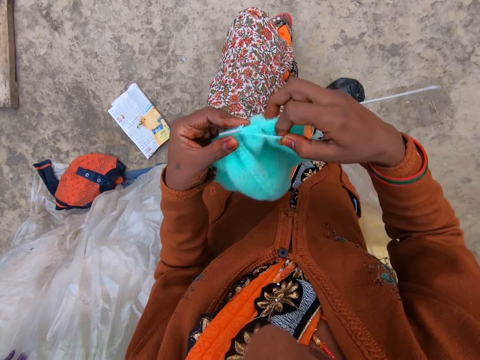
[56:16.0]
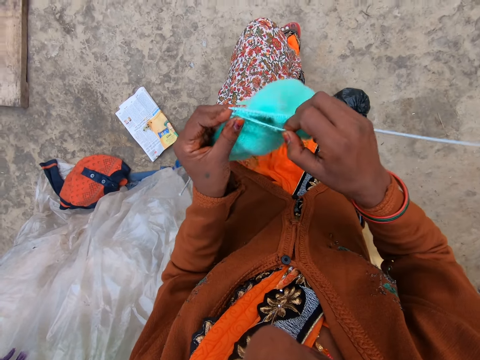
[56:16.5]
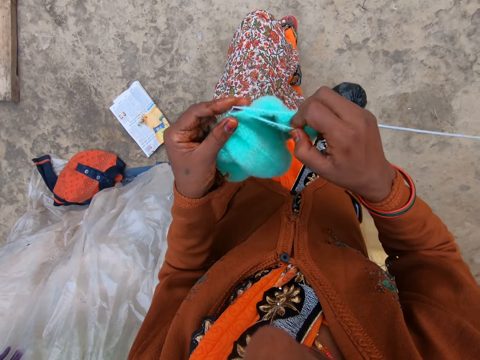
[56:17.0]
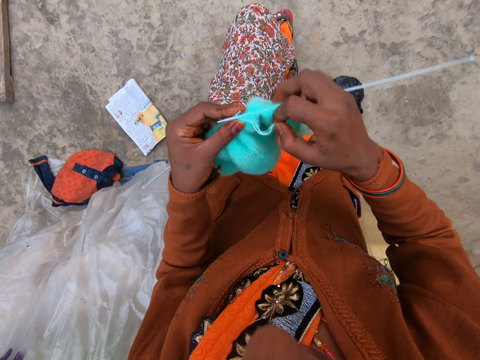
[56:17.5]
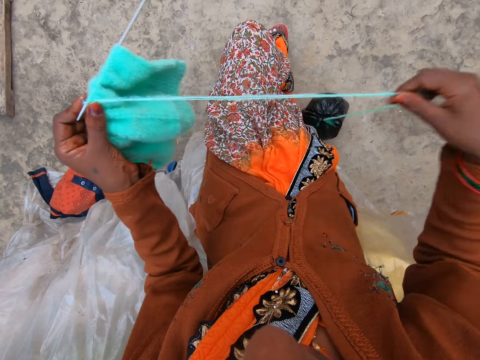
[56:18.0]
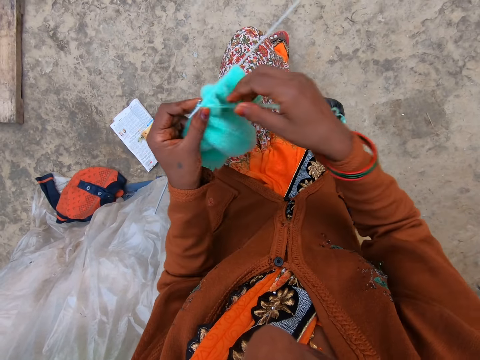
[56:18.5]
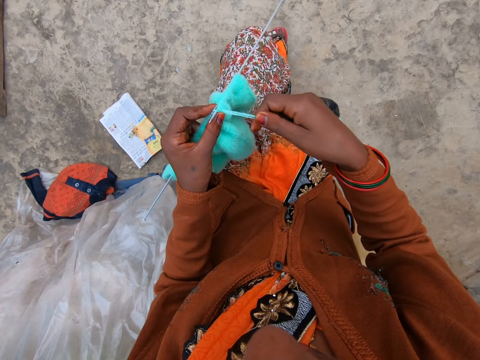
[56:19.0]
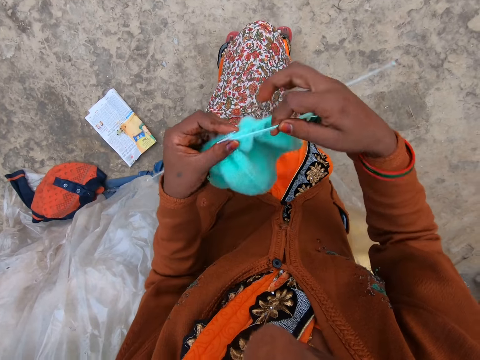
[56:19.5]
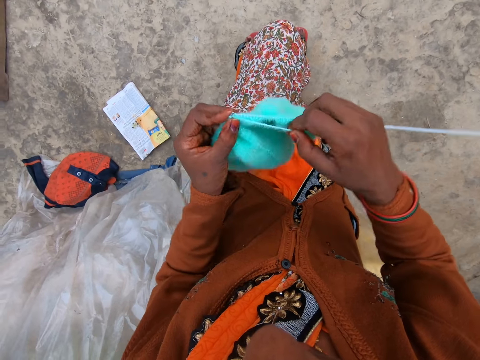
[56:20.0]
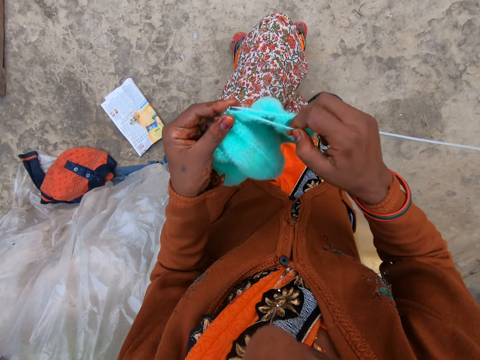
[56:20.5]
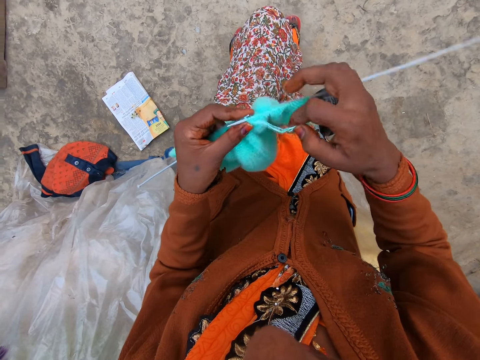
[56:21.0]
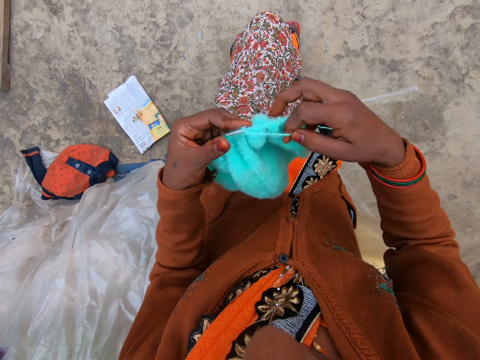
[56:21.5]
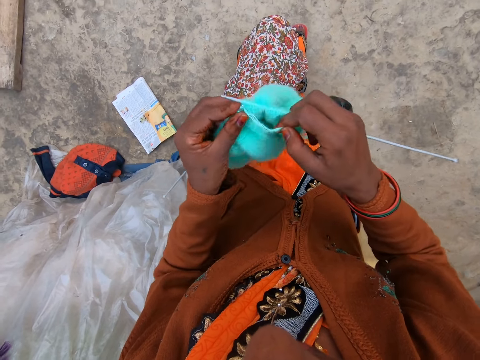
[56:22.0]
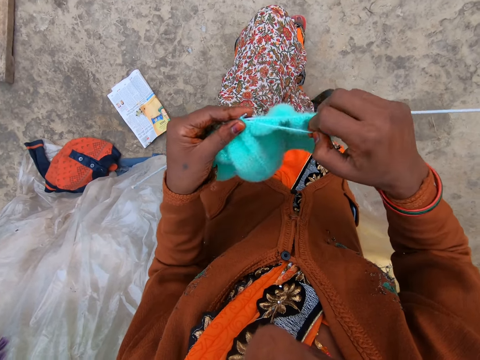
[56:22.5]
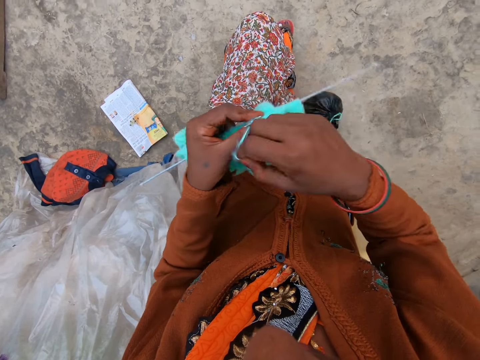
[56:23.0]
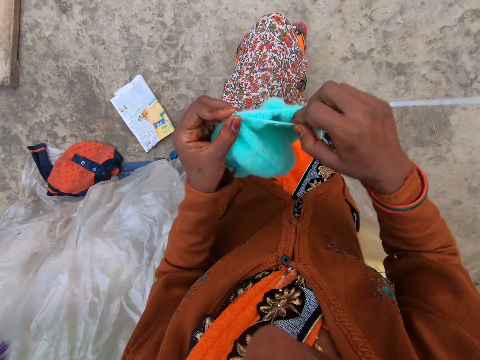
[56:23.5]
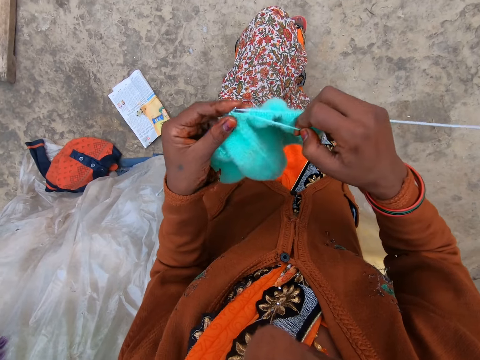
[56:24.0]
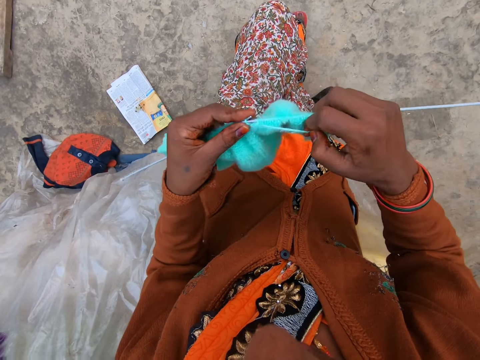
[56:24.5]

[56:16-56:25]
The camera wearer pulls the strand of wool with her right hand. She knits the wool with knitting needles in both hands.

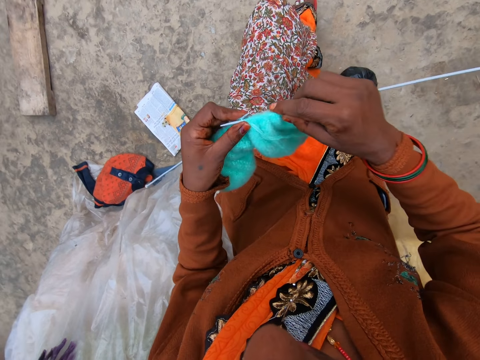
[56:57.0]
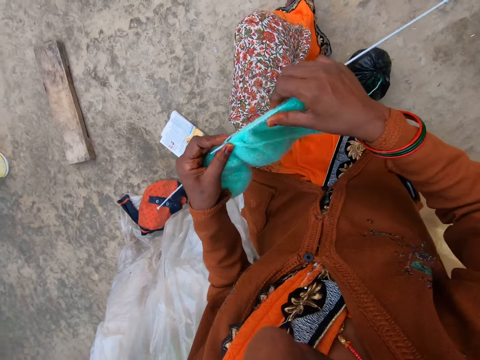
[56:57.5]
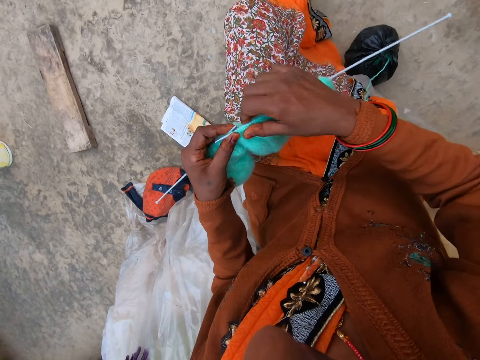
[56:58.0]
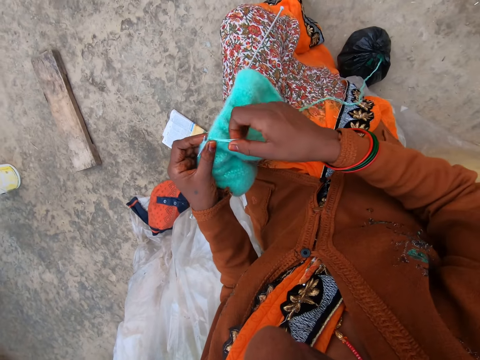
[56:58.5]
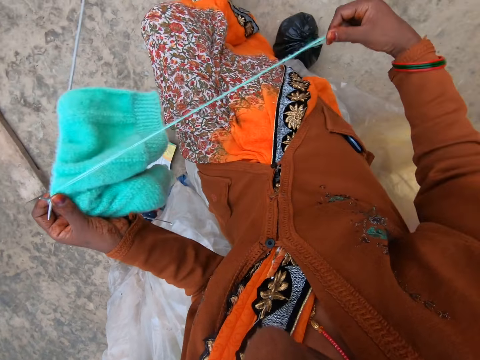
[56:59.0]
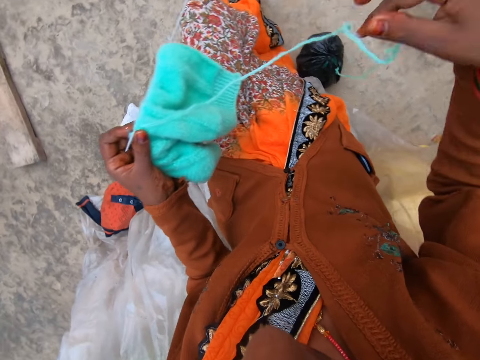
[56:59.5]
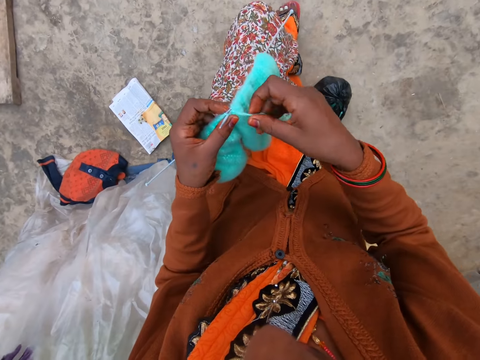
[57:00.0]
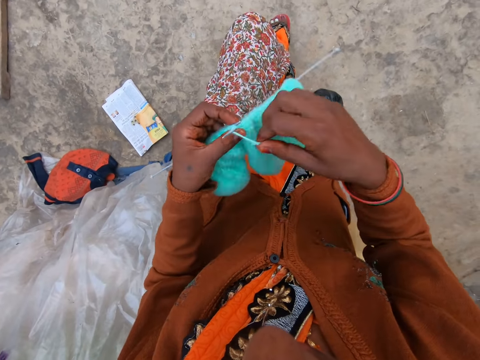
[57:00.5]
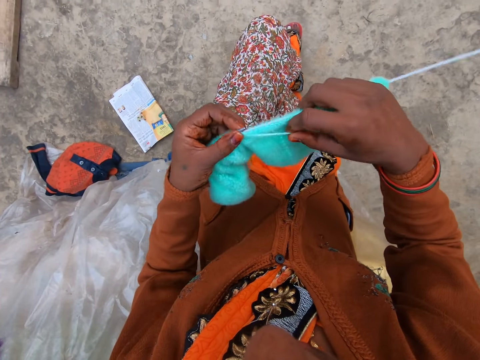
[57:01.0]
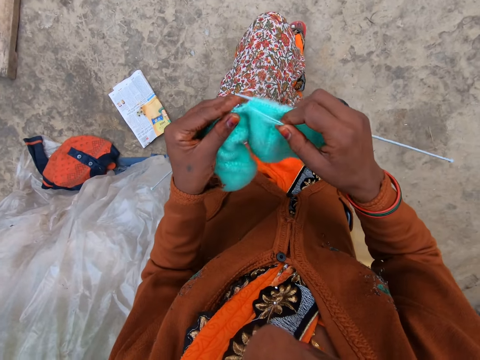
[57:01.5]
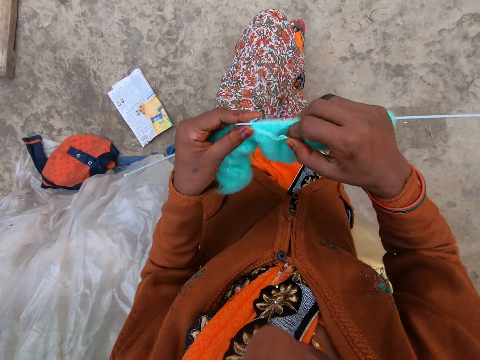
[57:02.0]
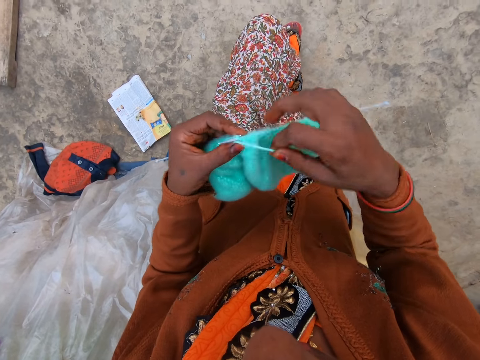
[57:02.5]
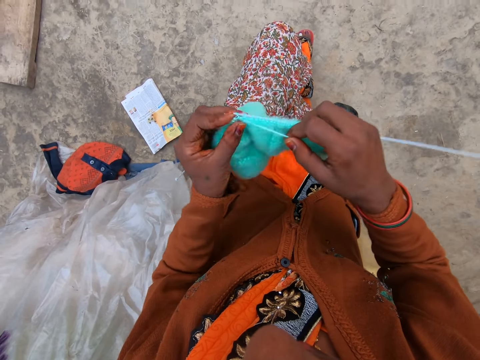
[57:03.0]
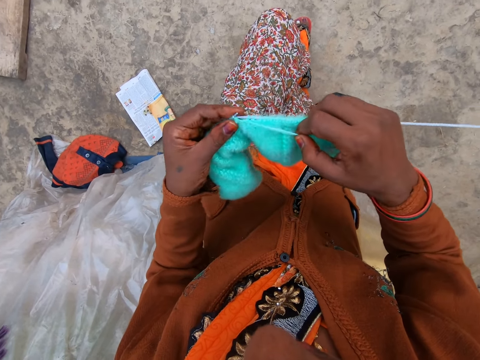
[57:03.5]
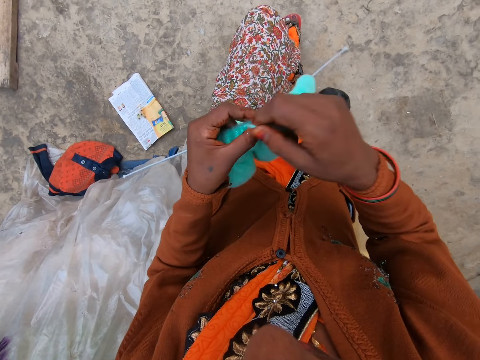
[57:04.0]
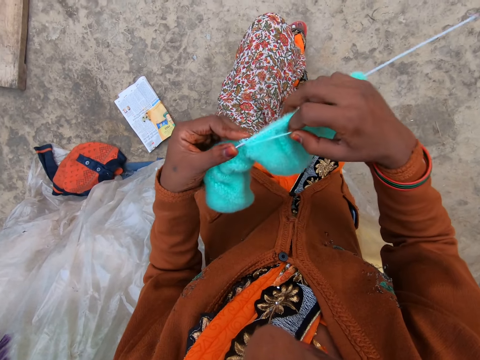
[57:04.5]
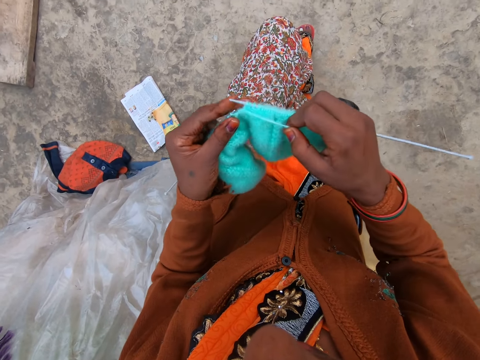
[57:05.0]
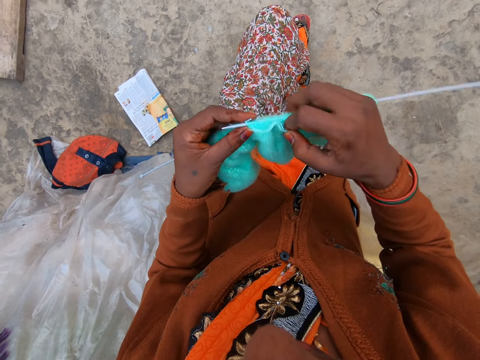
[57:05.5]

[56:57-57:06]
The camera wearer adjusts the wool on the knitting needle with her right hand. She pulls the strand of wool with her right hand. She knits the wool with knitting needles in both hands.

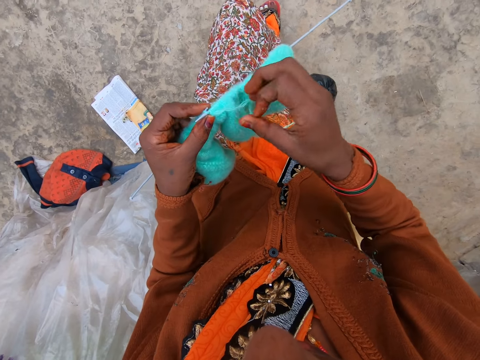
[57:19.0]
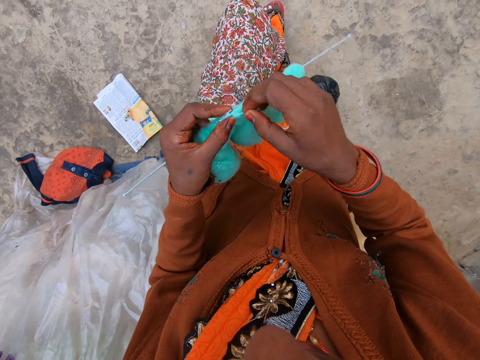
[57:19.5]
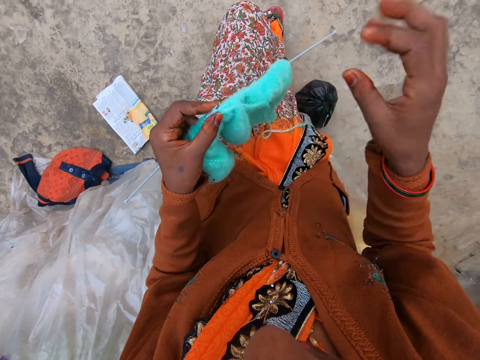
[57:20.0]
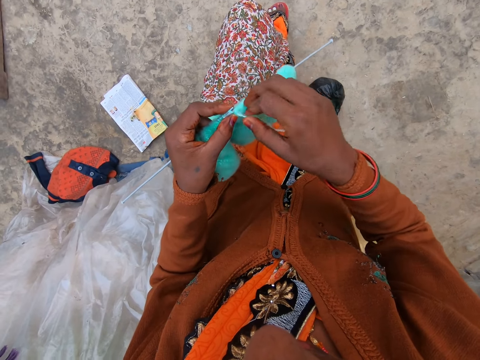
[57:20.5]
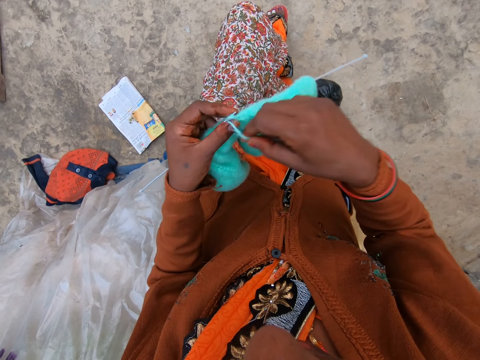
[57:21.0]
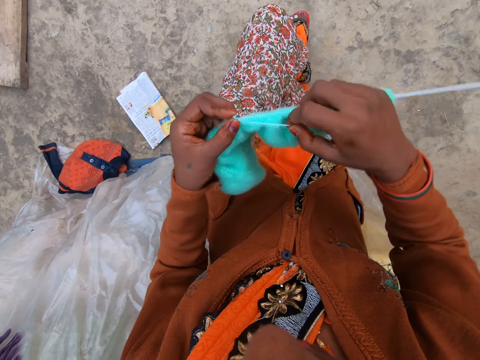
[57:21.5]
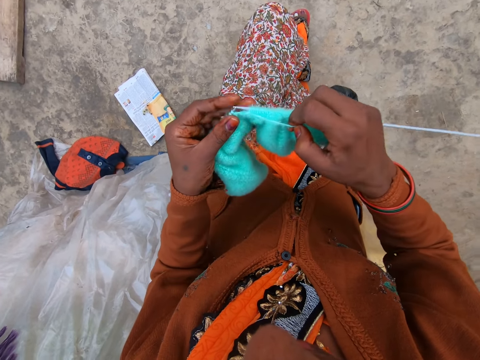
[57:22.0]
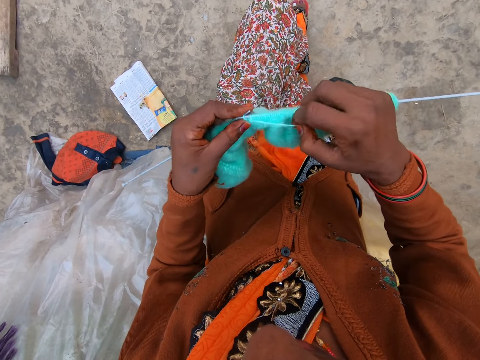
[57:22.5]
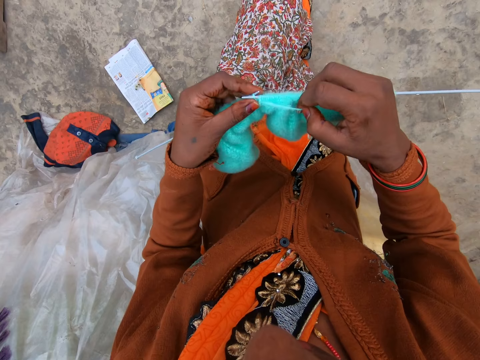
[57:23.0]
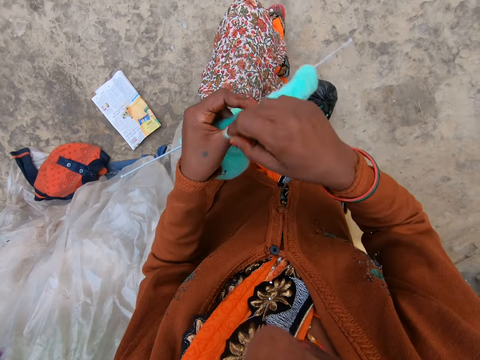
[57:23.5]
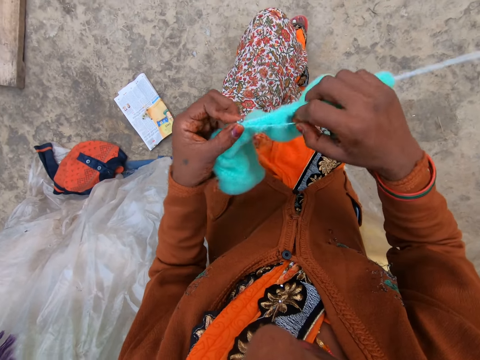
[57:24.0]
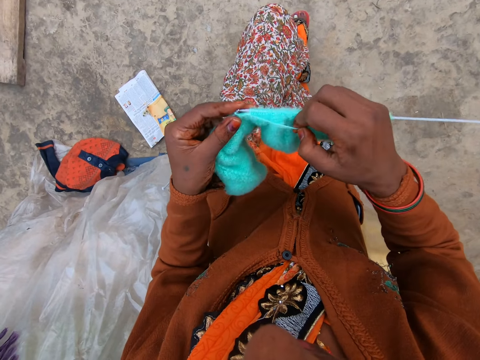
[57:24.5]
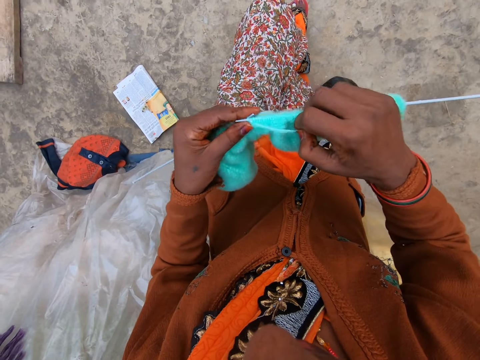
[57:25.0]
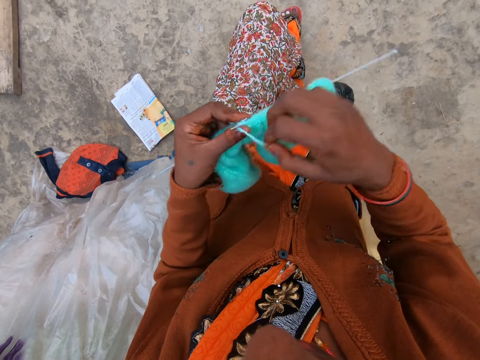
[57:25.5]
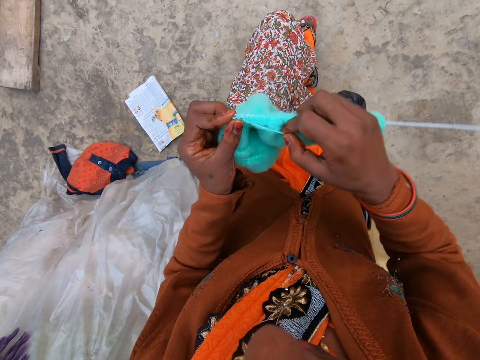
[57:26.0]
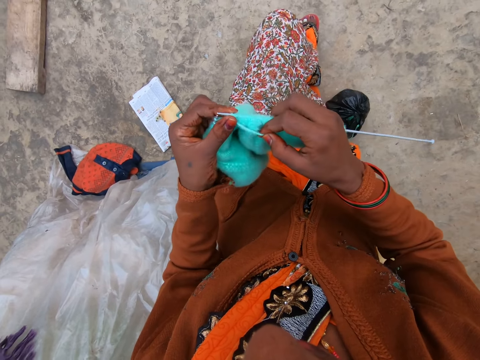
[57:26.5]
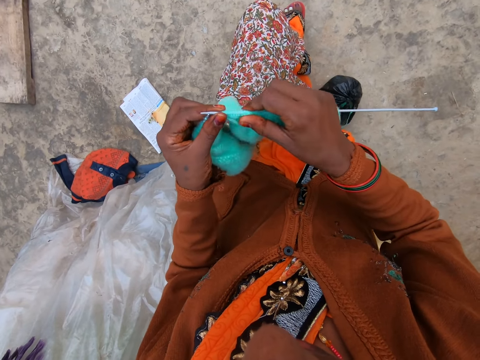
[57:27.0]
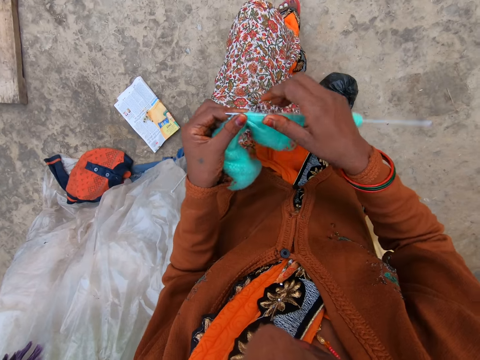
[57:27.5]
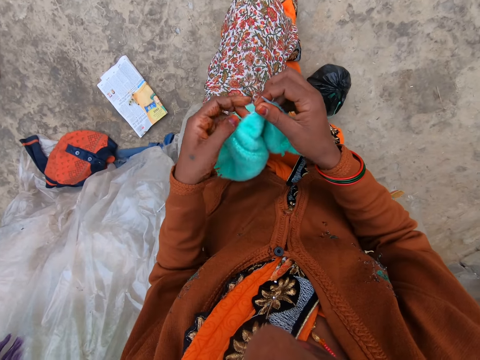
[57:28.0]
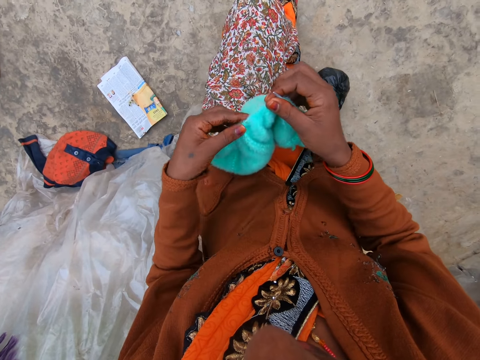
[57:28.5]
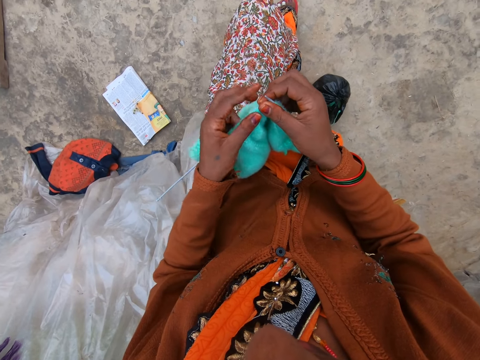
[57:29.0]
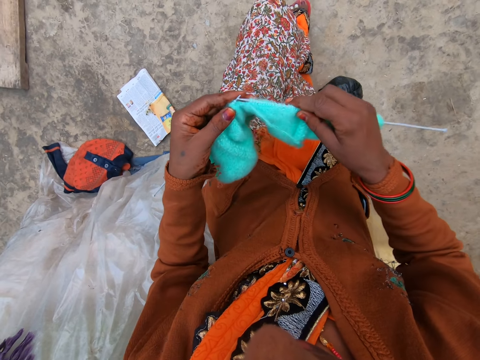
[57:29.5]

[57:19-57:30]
The camera wearer knits the wool with knitting needles in both hands.
